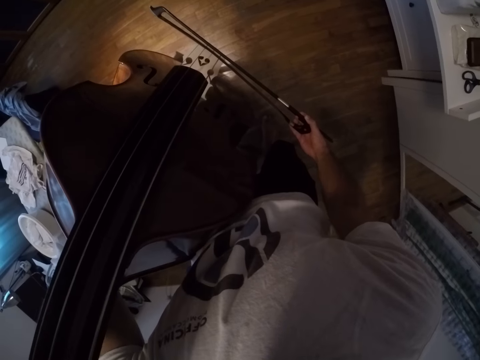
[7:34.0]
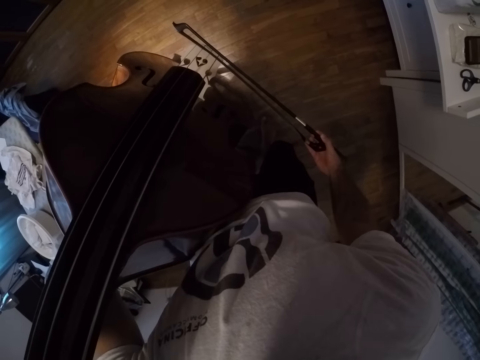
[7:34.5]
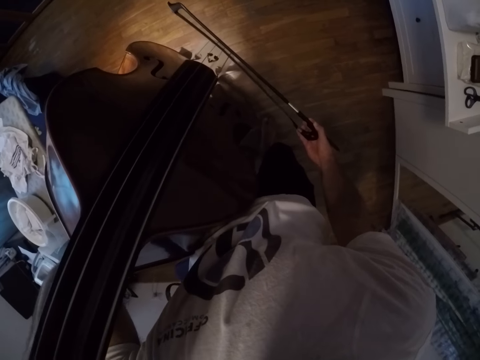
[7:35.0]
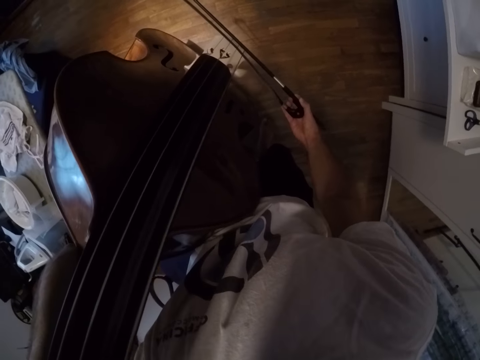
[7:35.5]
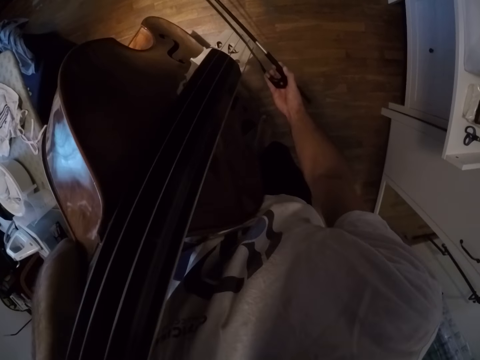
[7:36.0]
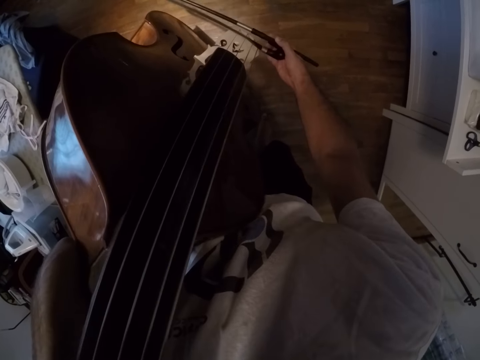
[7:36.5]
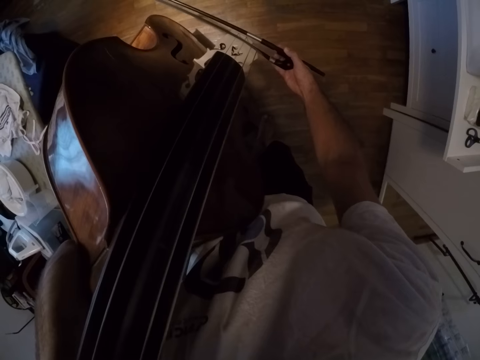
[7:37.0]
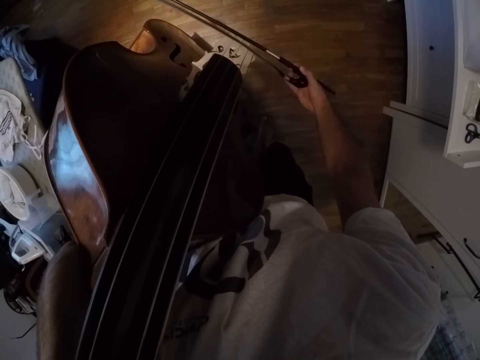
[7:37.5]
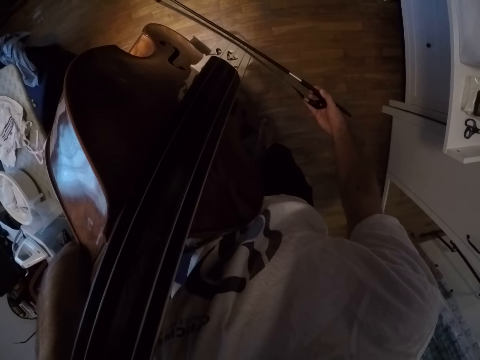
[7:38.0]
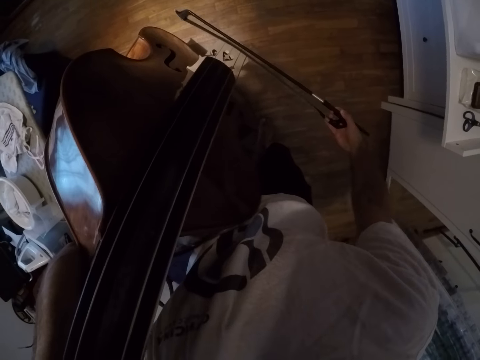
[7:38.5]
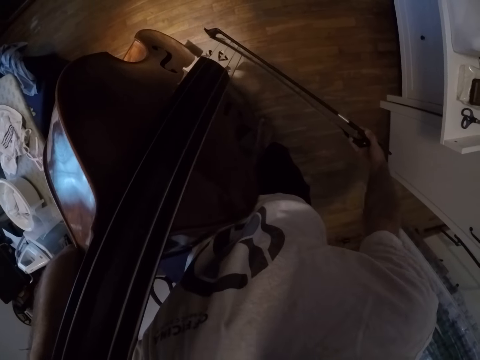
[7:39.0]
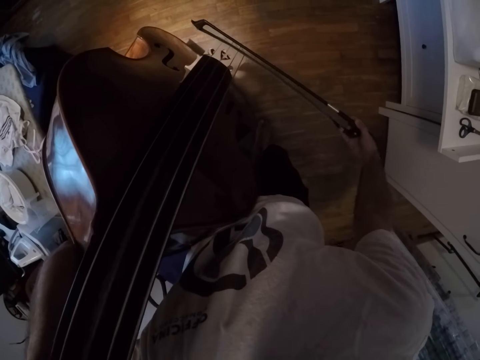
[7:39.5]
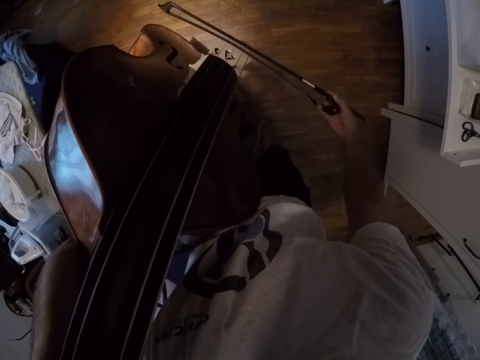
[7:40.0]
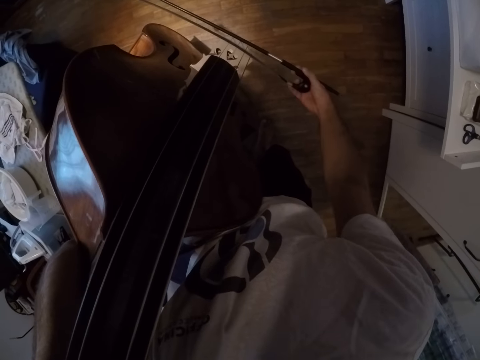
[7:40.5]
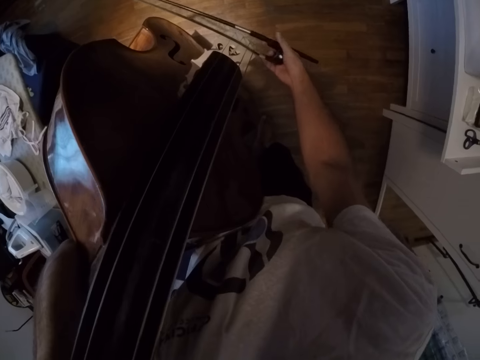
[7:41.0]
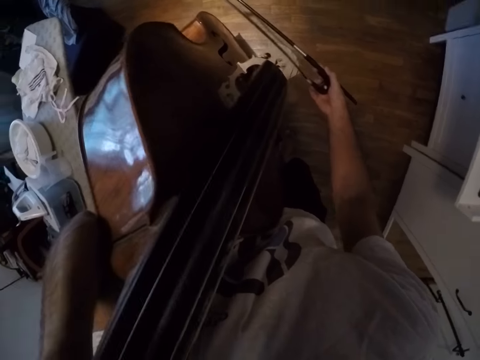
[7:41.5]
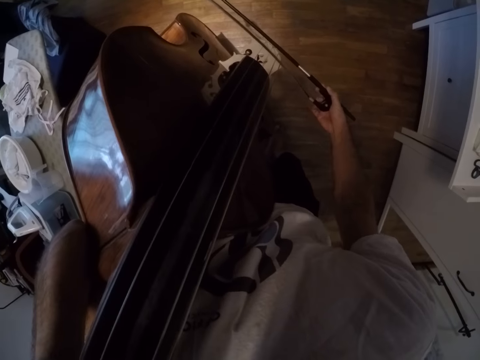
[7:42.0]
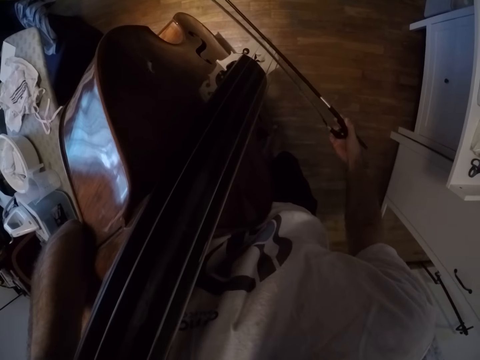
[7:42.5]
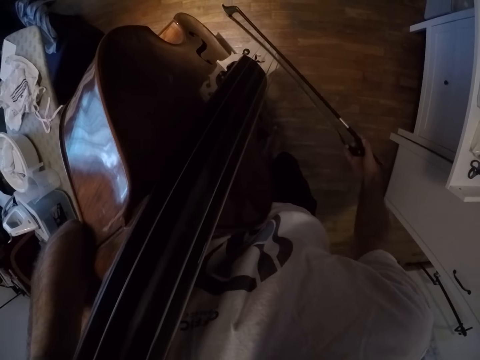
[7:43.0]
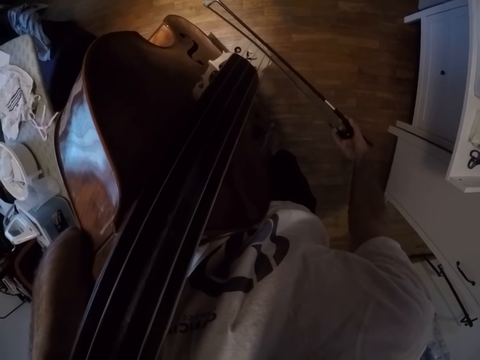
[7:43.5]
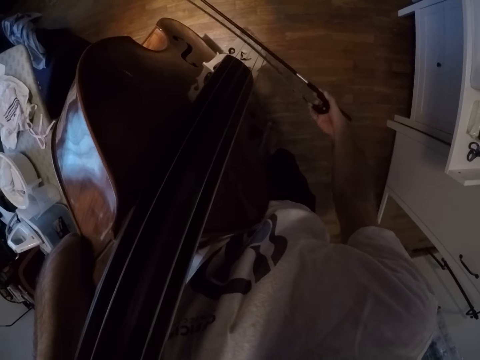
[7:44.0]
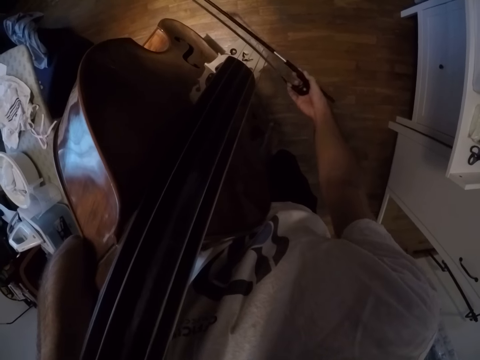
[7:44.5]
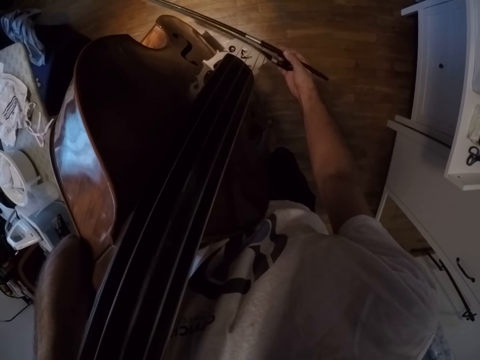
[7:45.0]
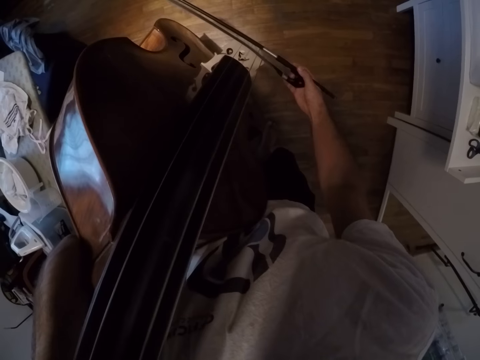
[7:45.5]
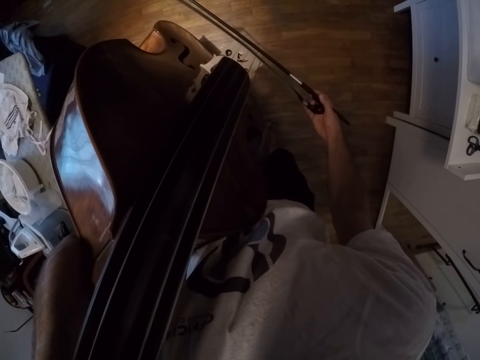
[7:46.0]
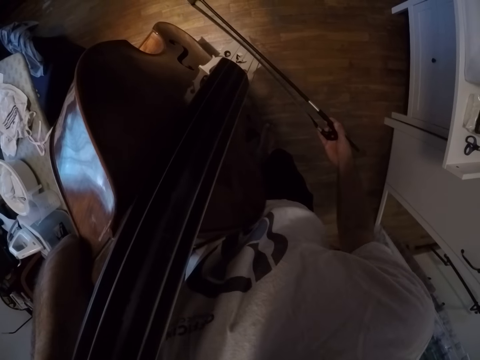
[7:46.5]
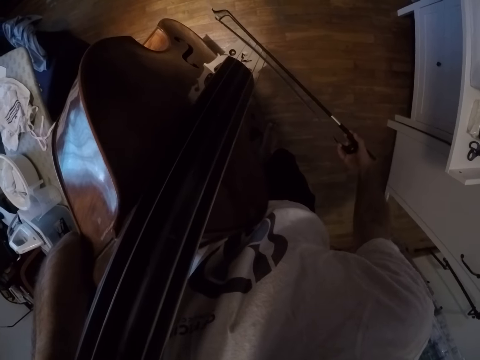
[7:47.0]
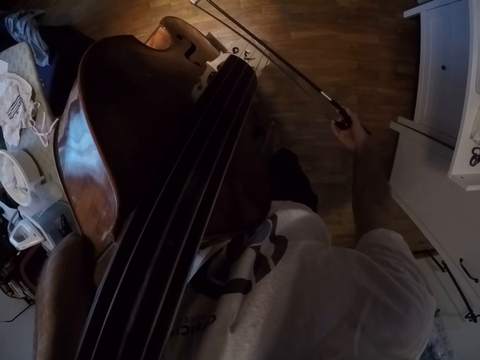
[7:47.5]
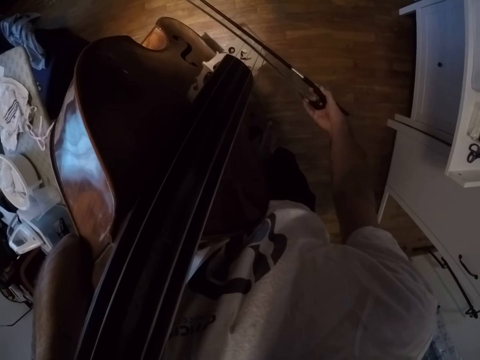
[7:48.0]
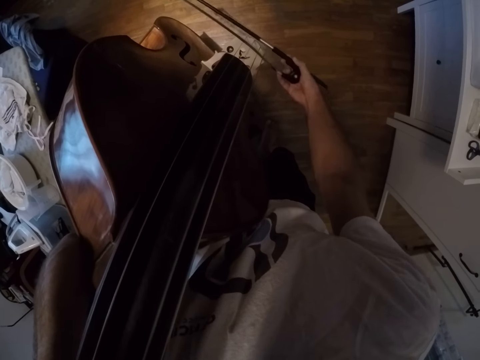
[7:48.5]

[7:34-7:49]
The camera wearer moves the right hand side to side. They play the violin.

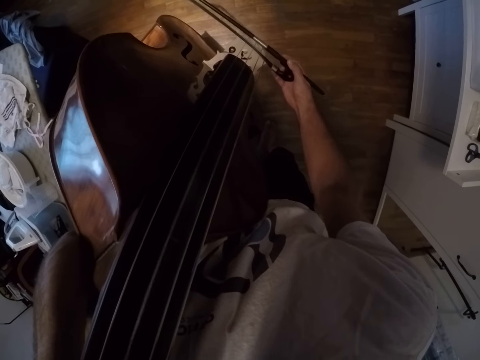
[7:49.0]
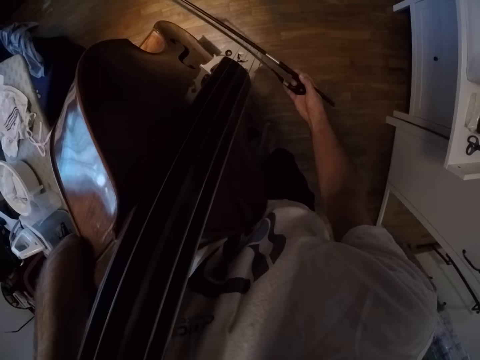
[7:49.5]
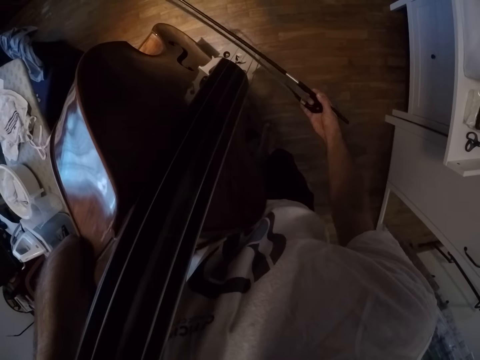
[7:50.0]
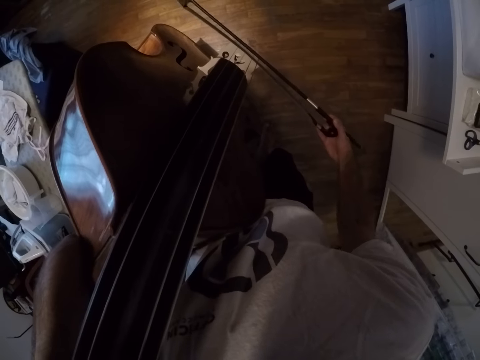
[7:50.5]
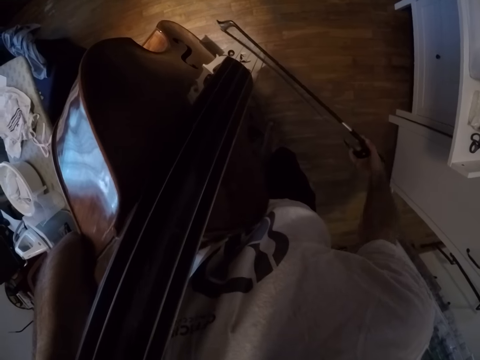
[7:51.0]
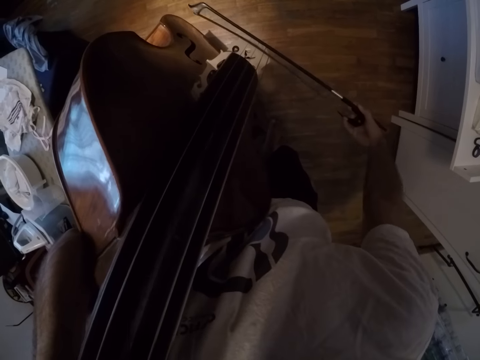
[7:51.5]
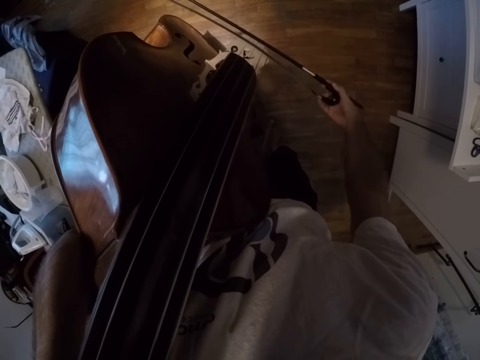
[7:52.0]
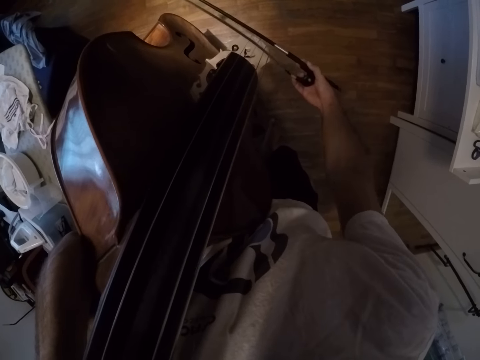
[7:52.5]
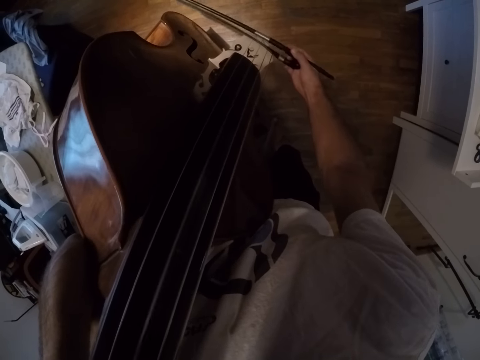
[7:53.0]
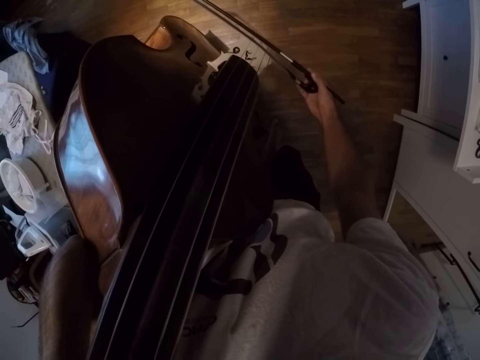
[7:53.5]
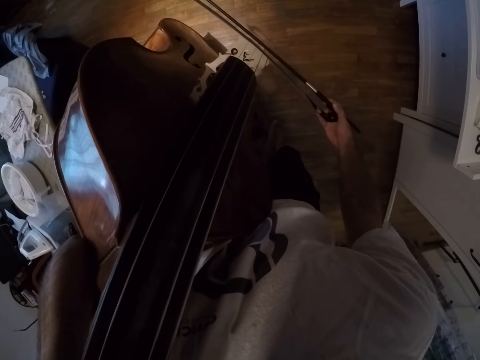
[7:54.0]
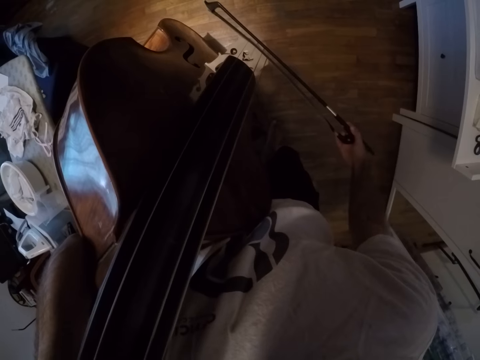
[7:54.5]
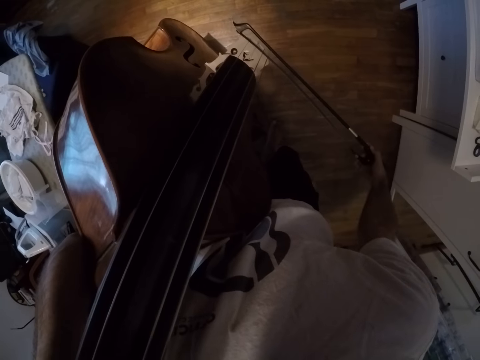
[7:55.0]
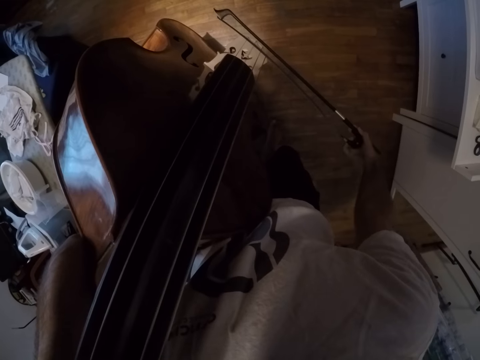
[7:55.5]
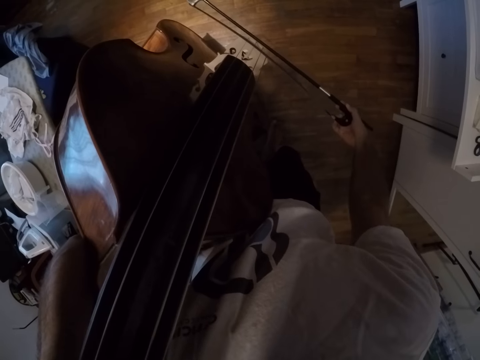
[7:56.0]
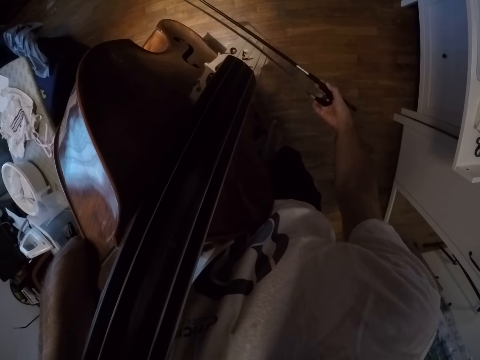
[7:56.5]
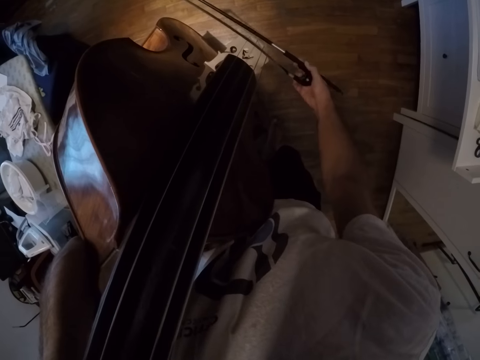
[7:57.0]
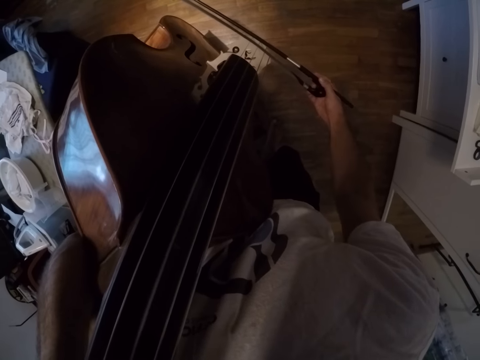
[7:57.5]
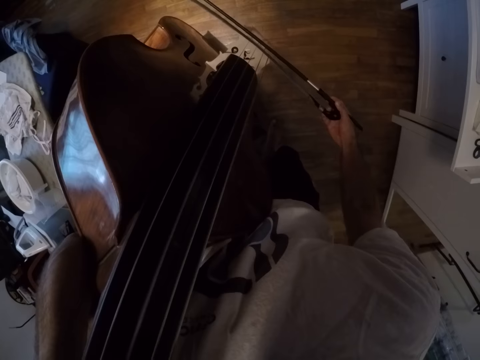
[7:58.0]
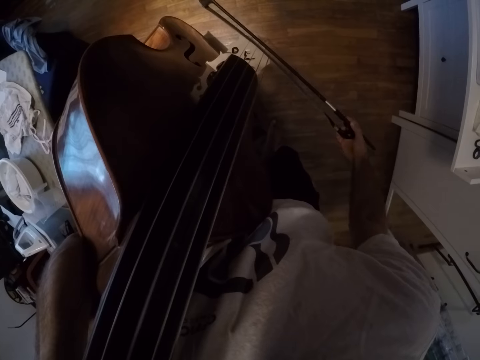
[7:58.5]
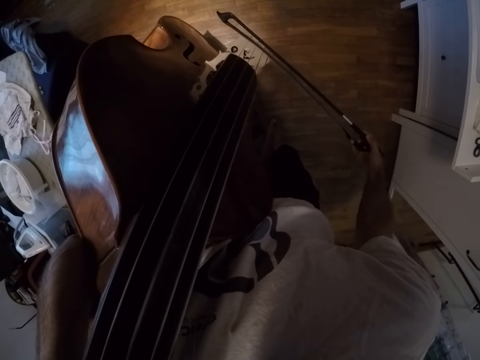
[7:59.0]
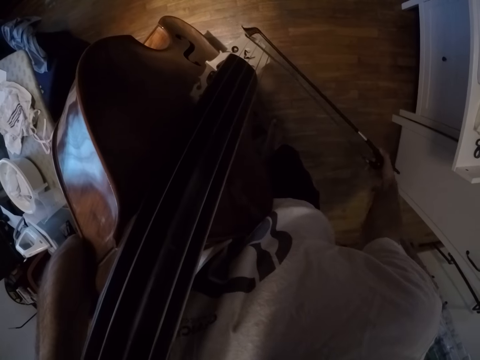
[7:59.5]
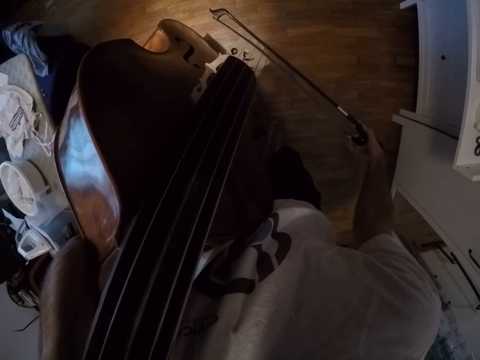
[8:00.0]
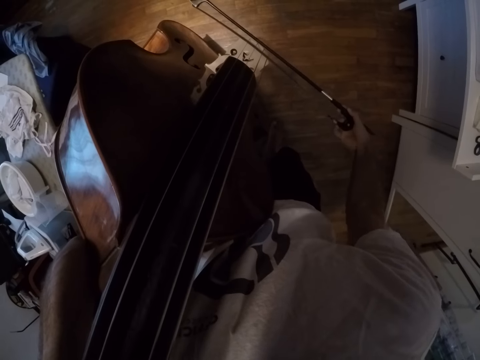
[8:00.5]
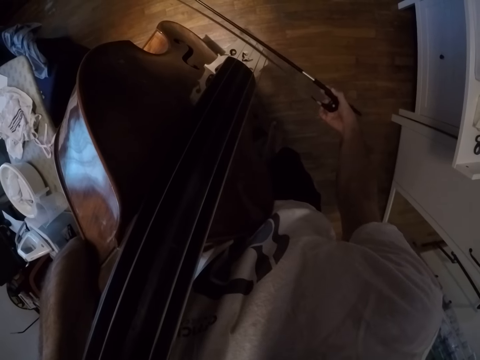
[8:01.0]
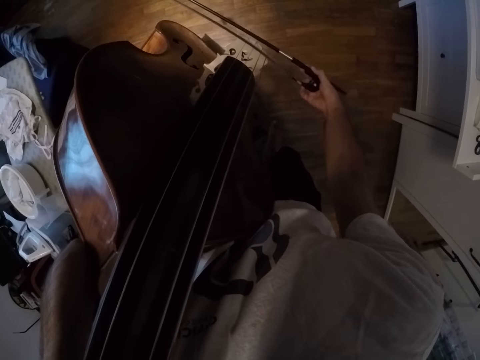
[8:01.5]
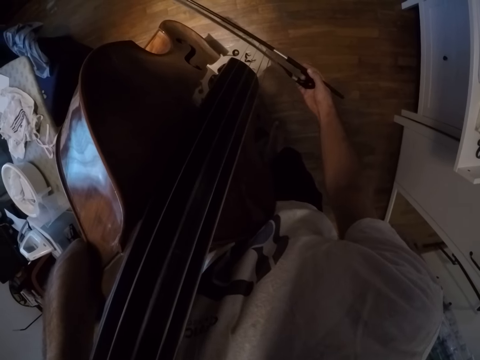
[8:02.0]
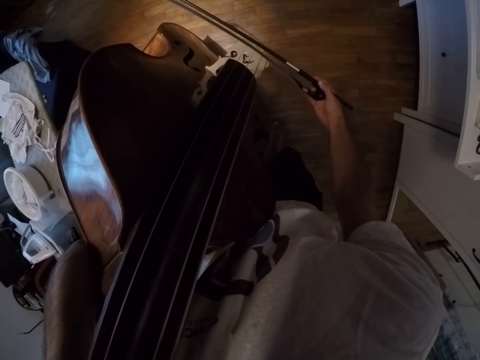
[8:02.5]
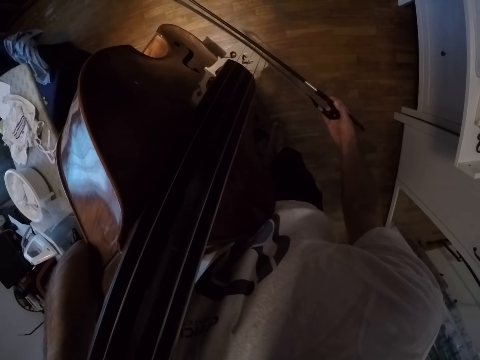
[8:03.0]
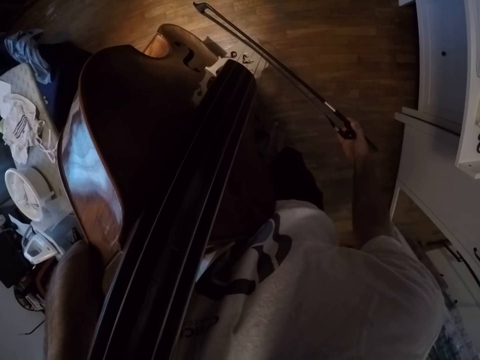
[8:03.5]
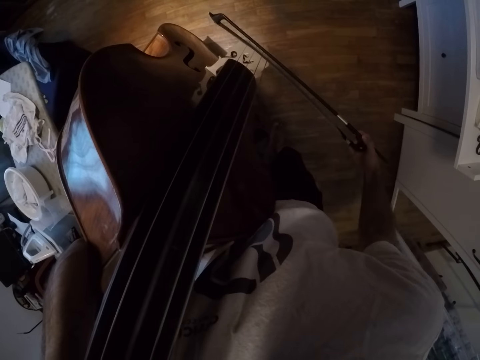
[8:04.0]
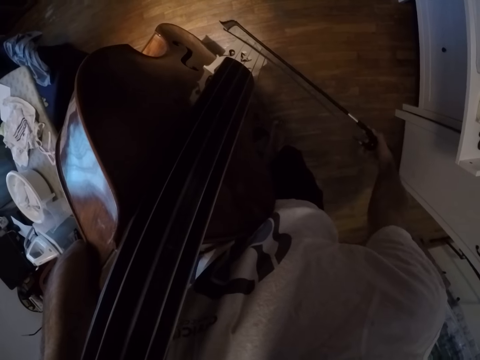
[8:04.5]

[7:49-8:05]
The camera wearer plays the violin.
